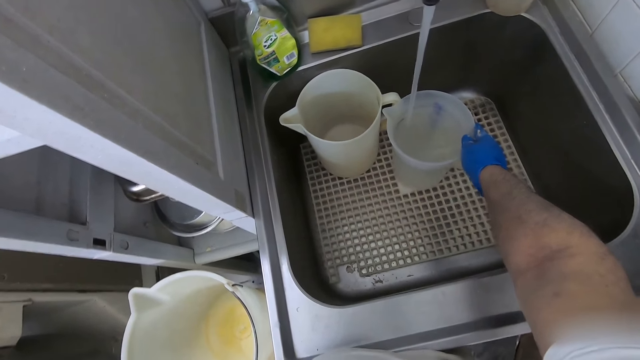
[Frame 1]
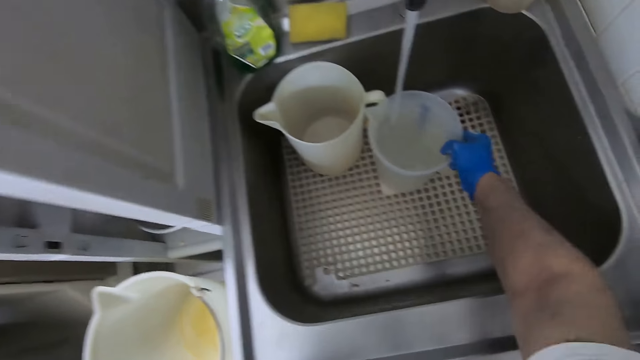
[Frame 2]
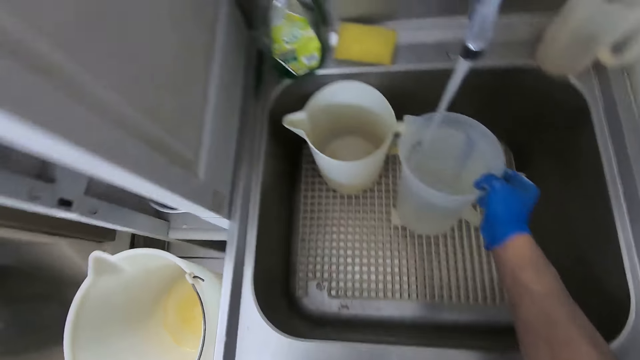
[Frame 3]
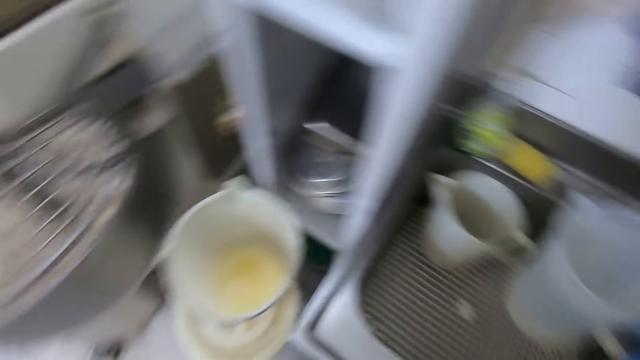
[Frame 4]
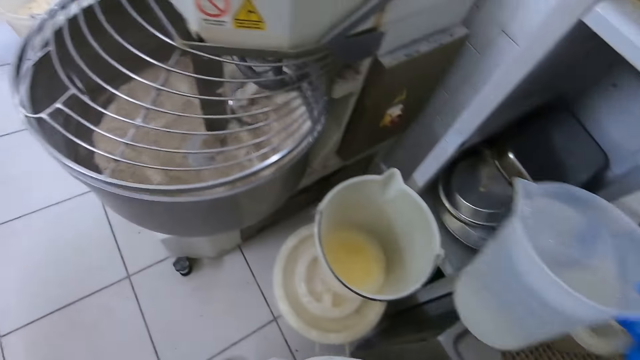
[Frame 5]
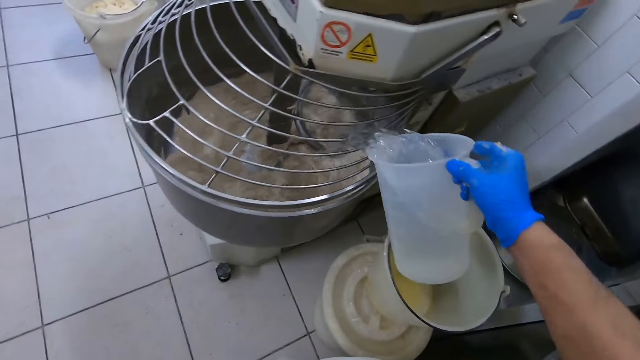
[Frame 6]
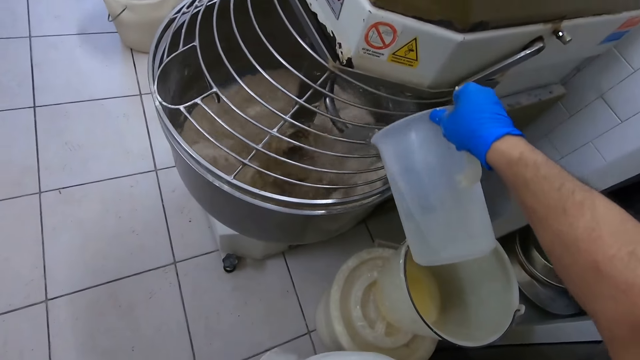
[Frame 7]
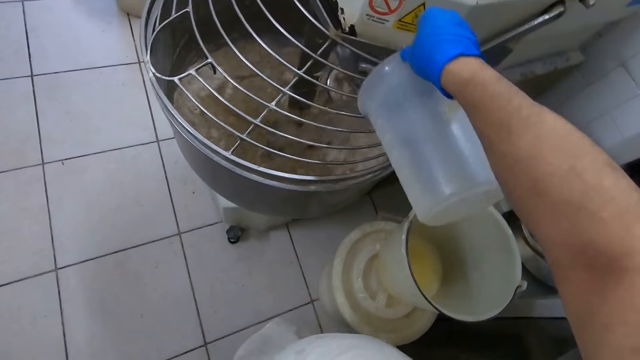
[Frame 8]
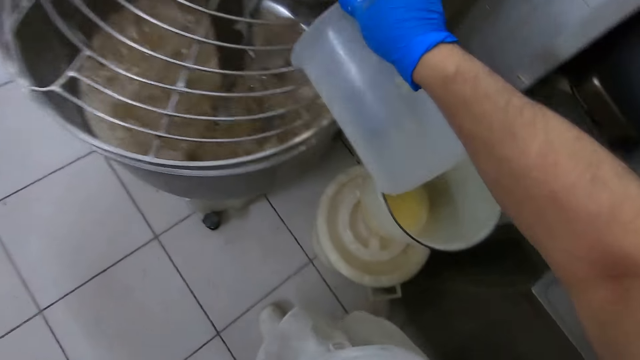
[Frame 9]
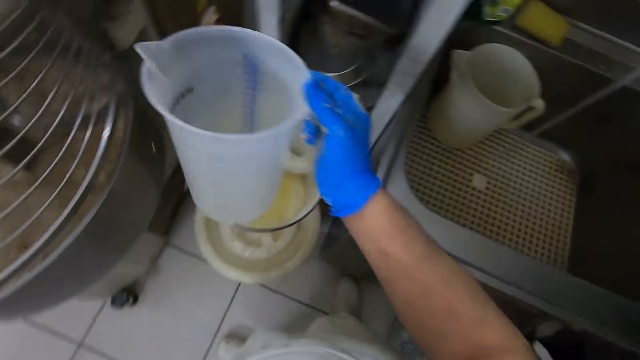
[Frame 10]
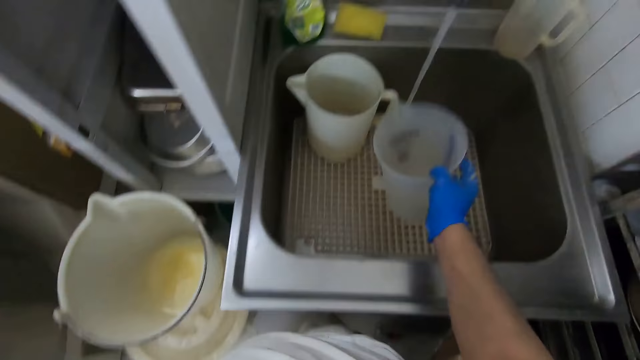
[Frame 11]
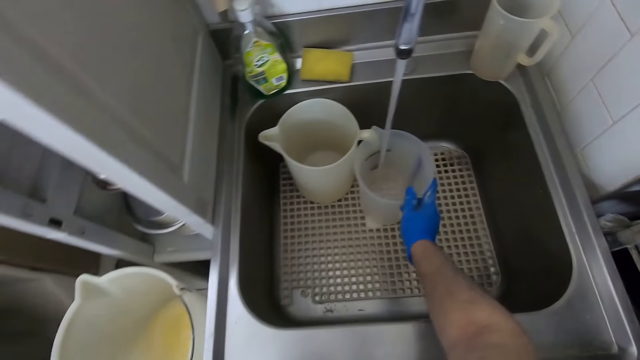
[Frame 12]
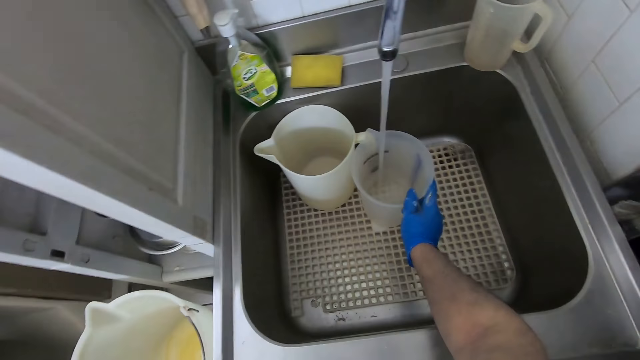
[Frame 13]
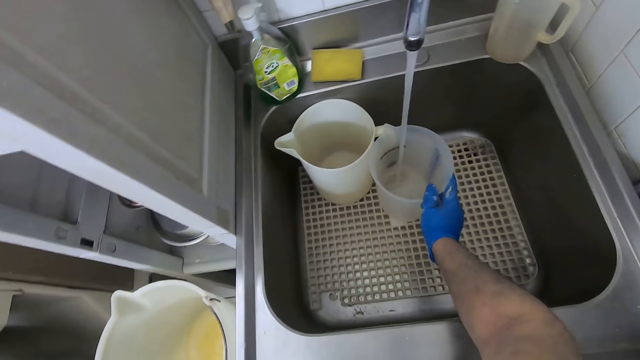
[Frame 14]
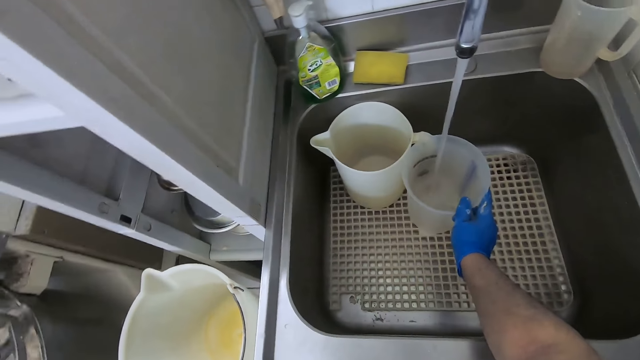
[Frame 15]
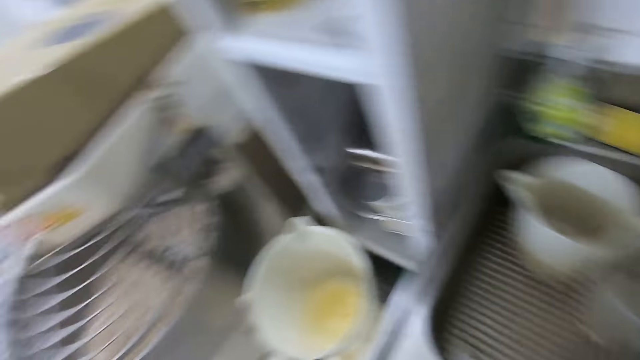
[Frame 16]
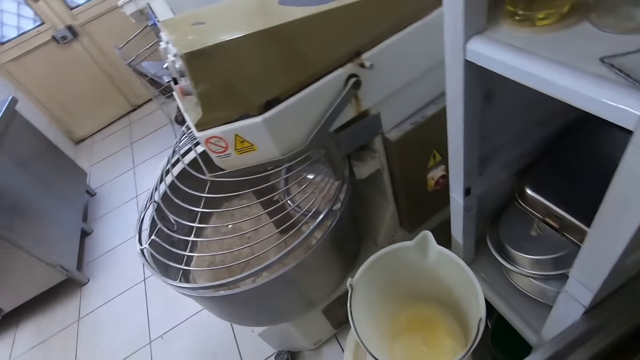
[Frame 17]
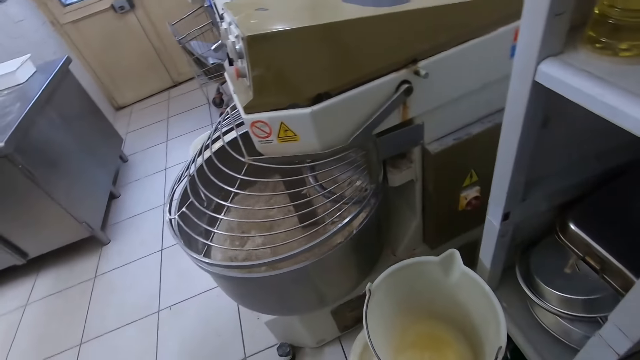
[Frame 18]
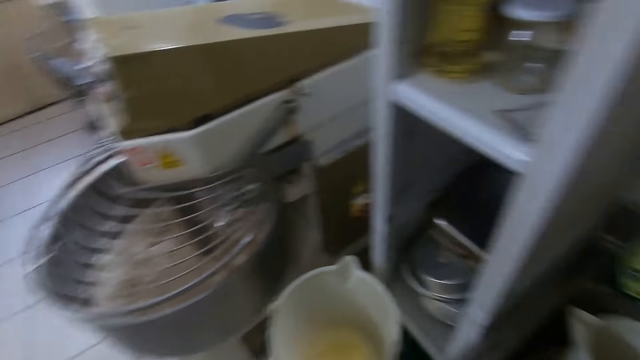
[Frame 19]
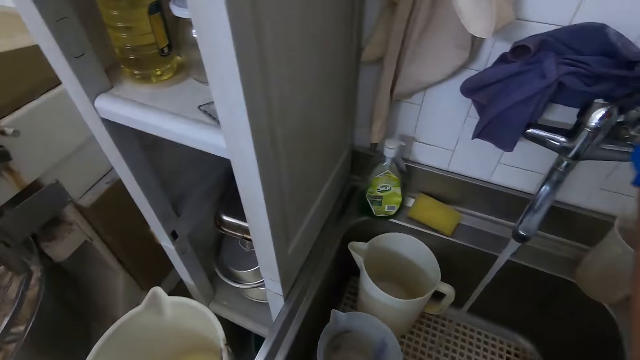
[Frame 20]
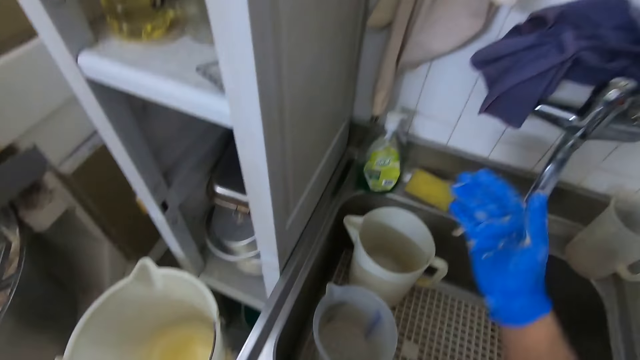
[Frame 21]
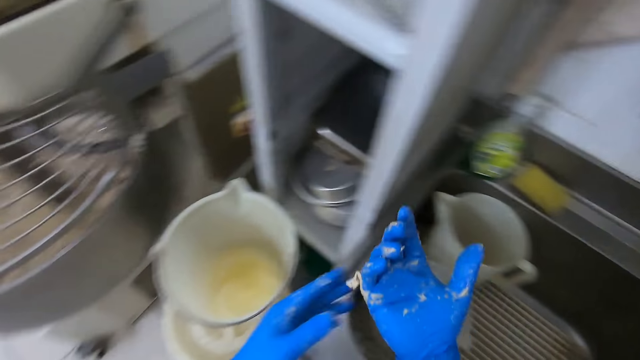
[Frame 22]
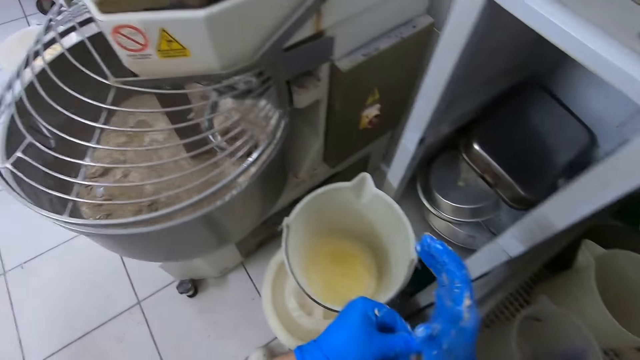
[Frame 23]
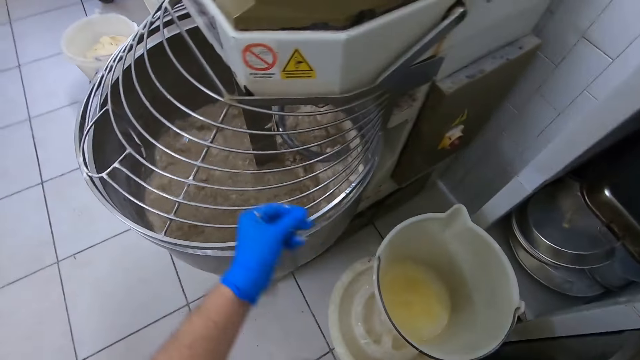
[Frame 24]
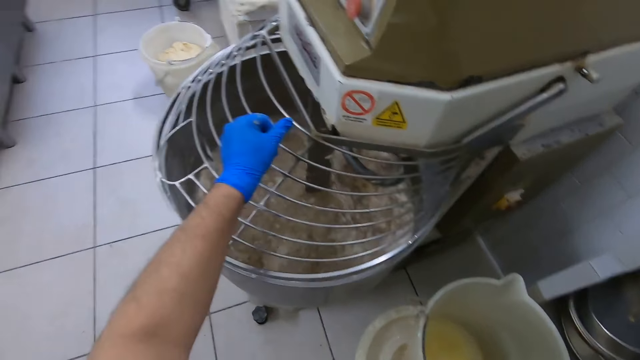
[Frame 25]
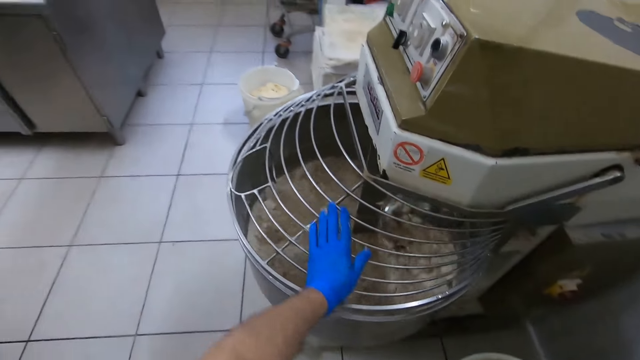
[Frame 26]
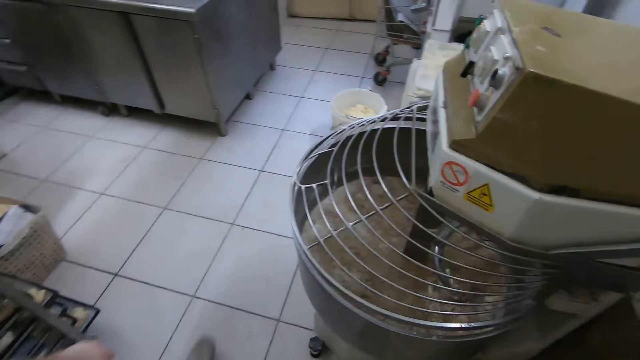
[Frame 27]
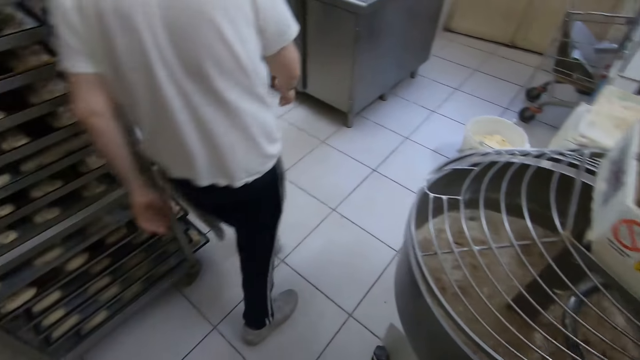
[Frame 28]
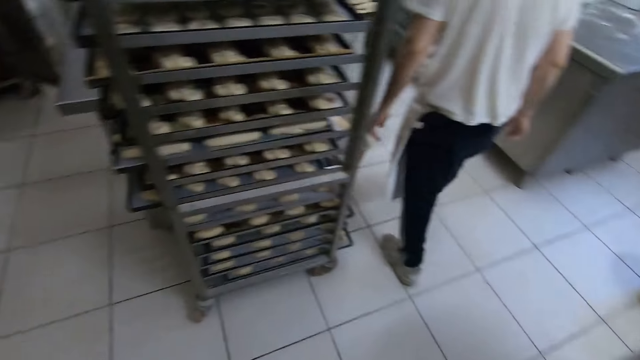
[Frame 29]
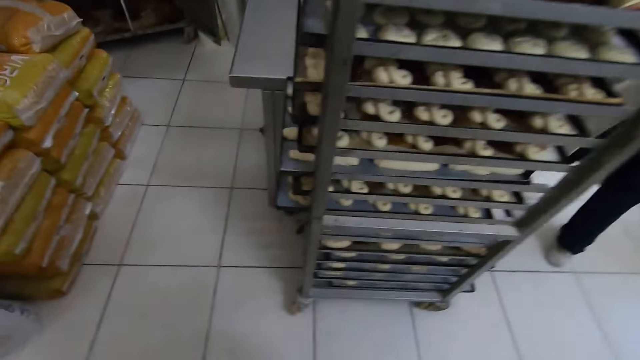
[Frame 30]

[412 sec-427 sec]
The camera wearer turns around to the dough mixer. He pours water into the industrial mixer with the right hand. He puts the water in the container. He puts the cup under the running tap with his right hand. He looks at the dough mixer. He closes the faucet with his right hand. He looks at the gloves. He drops a lump into the industrial mixer with the left hand. He holds the dough mixer. A man walks around the kitchen.

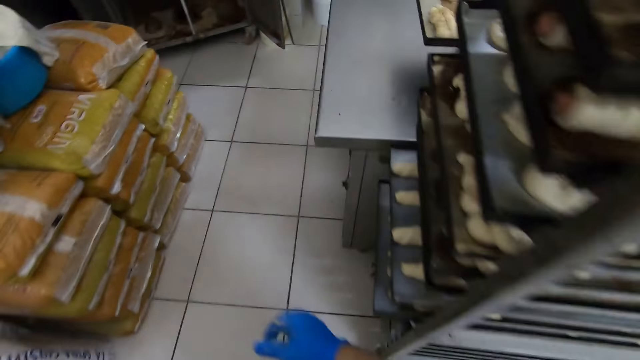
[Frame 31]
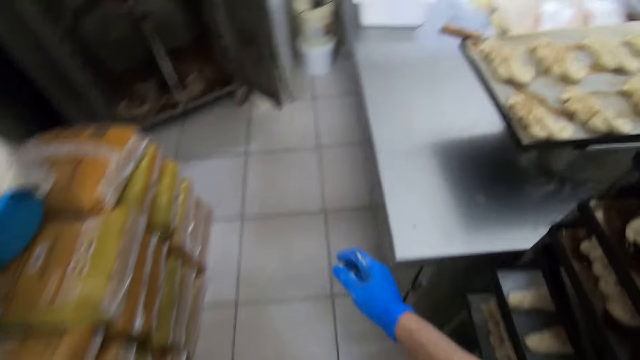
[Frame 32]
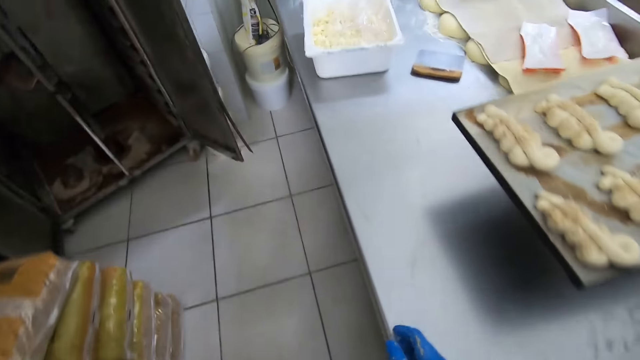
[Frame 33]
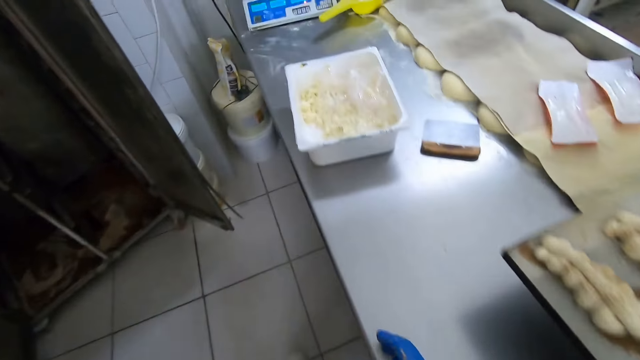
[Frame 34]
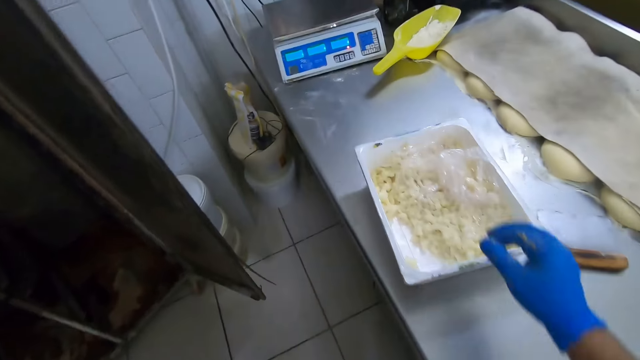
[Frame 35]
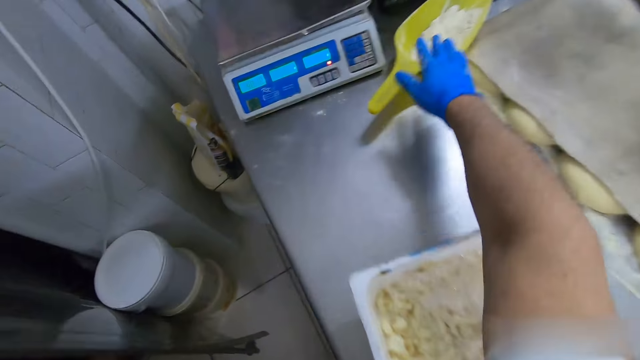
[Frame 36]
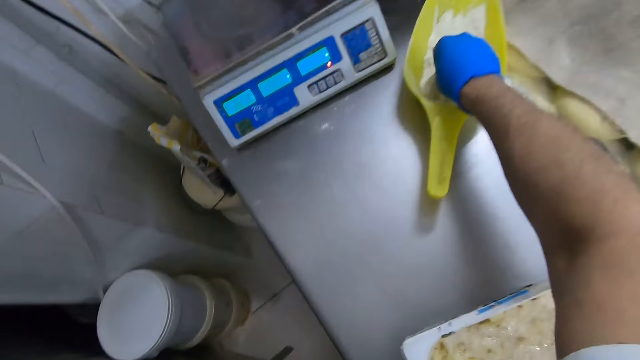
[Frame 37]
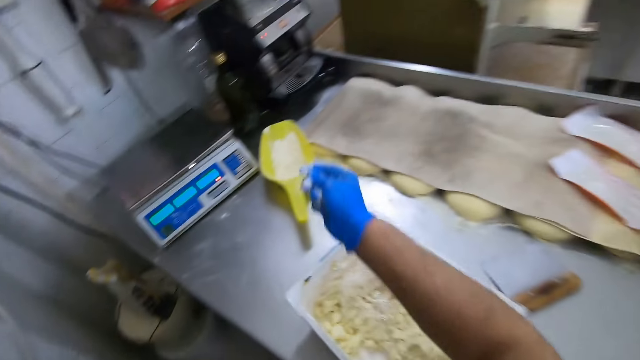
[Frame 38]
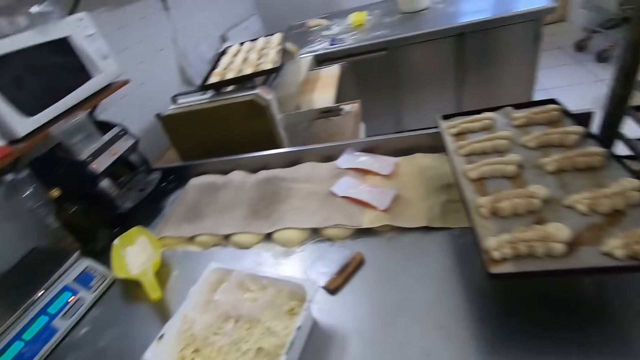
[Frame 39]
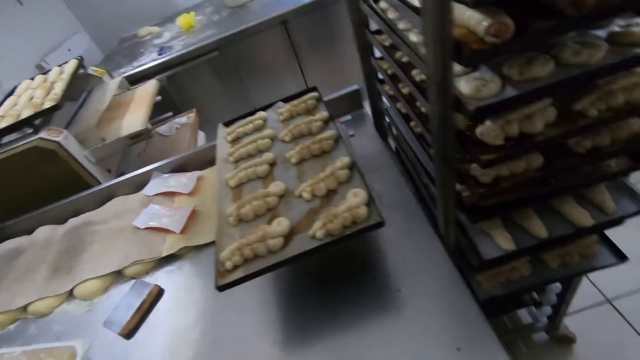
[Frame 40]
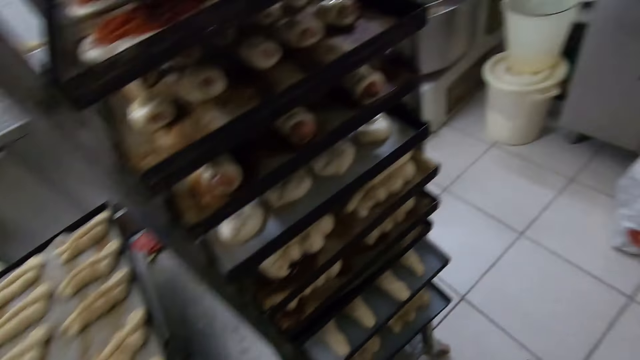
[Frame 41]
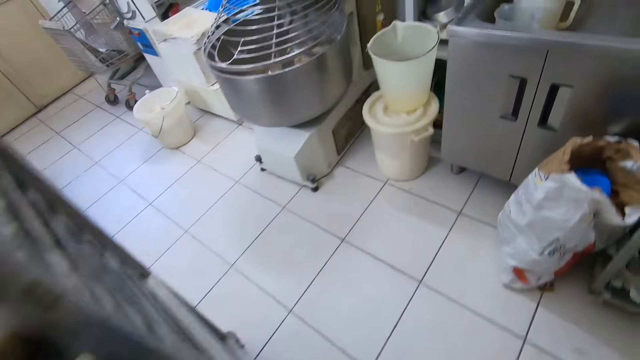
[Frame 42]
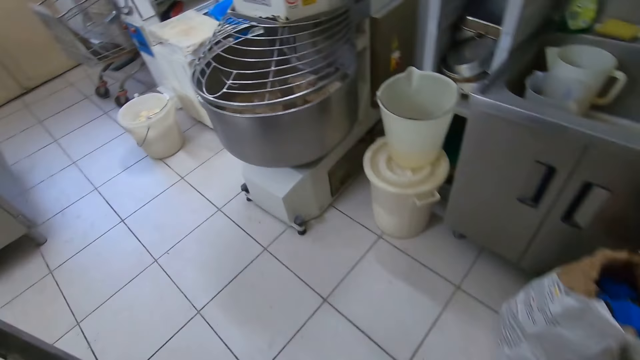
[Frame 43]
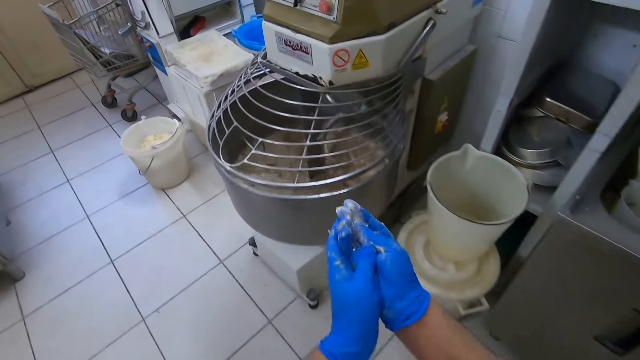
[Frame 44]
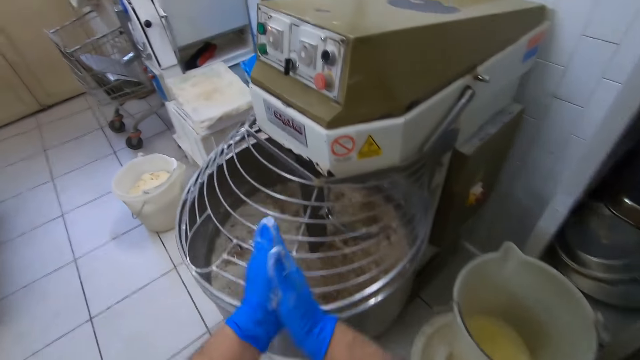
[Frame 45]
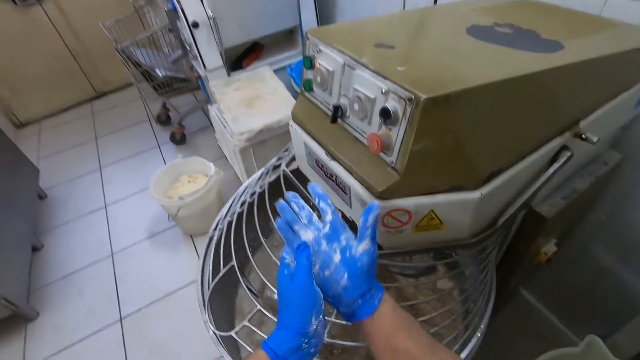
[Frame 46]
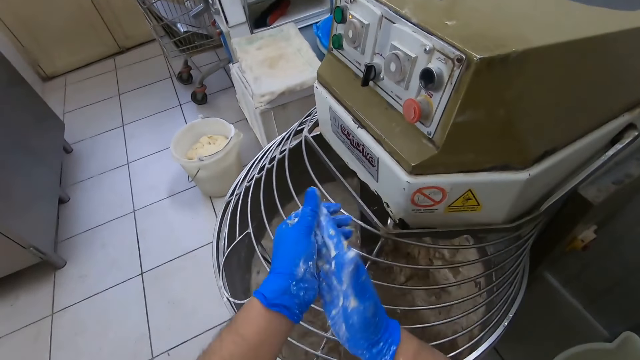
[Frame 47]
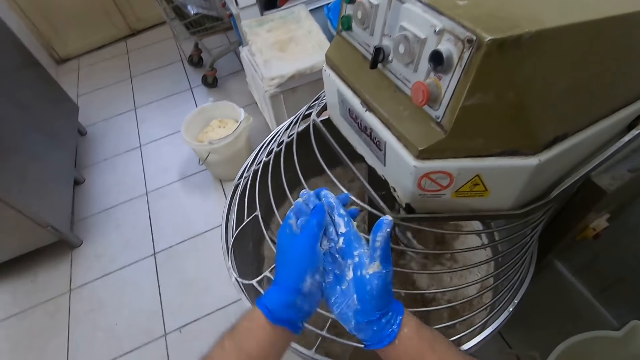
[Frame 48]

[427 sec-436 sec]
The camera wearer walks around the kitchen. They take the flour with the right hand. They walk around the kitchen. They rub hands together. They remove the dough on the hands.
